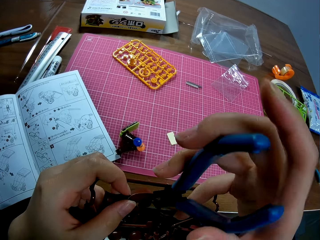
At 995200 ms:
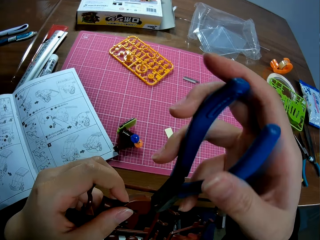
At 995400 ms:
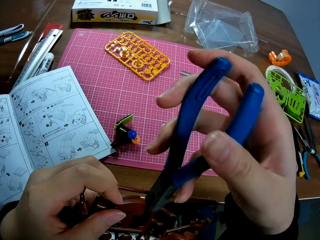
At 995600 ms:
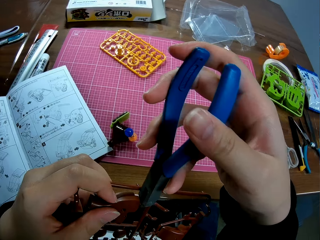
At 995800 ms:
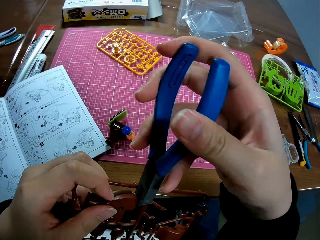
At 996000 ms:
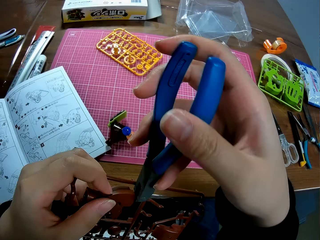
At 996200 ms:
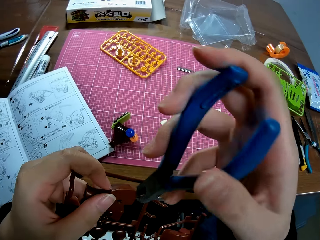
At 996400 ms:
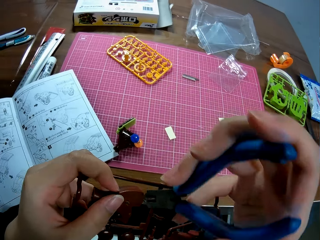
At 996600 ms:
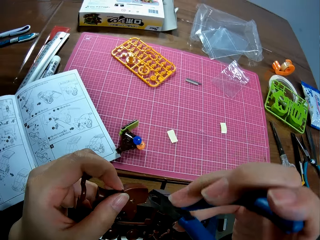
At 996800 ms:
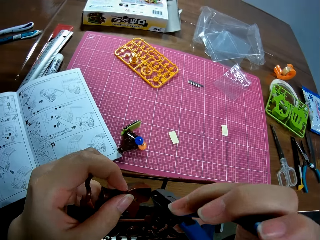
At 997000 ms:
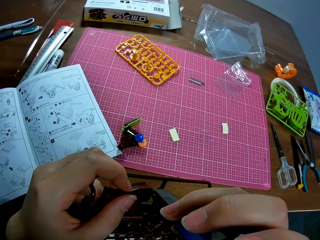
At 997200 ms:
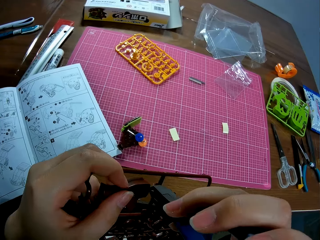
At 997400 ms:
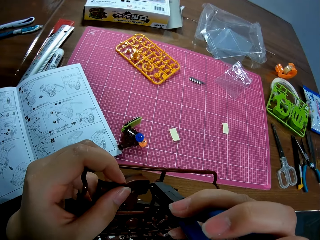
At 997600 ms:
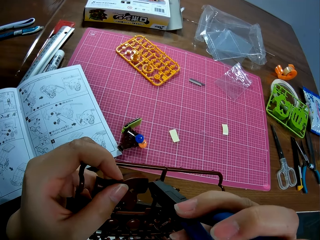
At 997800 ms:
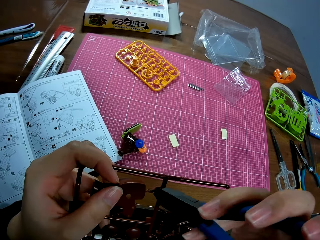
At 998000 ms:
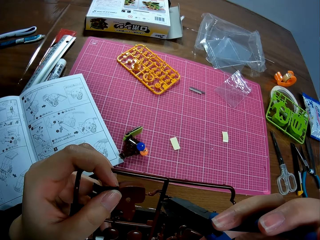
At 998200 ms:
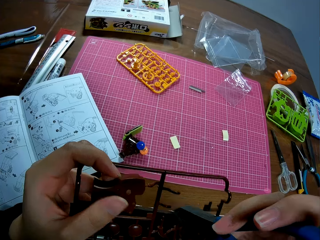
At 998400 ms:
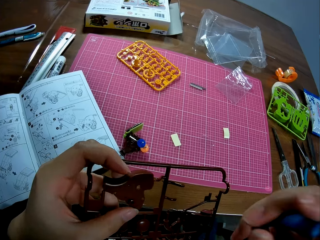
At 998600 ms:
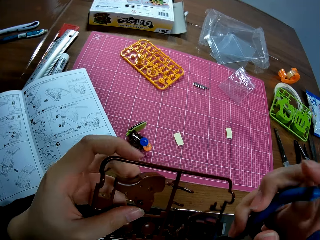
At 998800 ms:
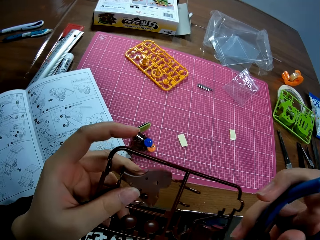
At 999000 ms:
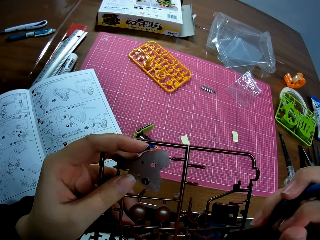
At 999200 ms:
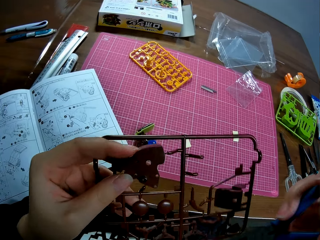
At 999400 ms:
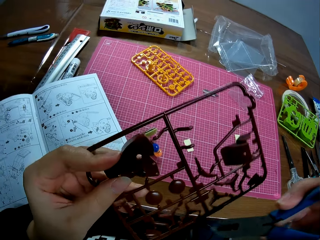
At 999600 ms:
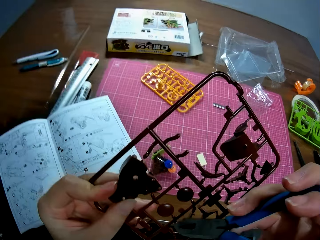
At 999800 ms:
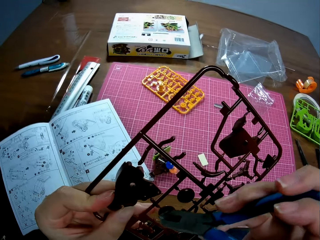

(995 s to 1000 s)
The camera wearer cuts out a model piece from the brown model sheet with the pliers.

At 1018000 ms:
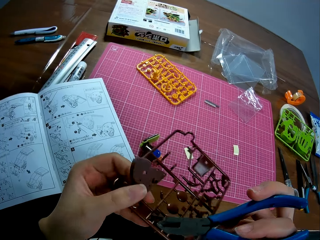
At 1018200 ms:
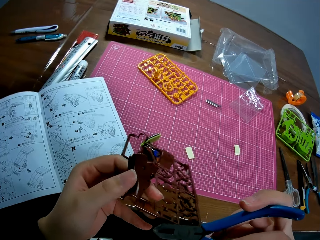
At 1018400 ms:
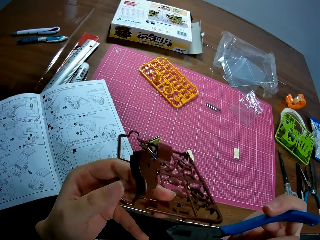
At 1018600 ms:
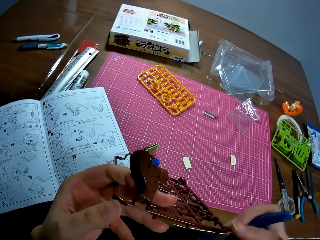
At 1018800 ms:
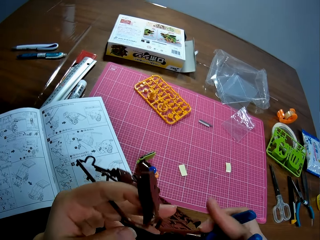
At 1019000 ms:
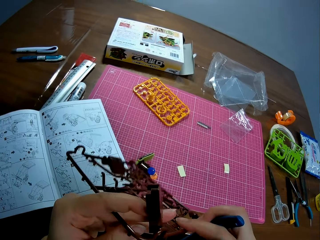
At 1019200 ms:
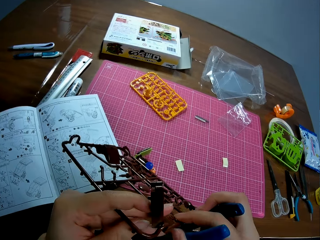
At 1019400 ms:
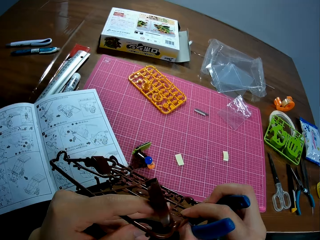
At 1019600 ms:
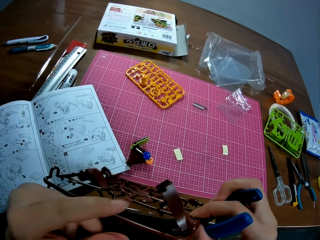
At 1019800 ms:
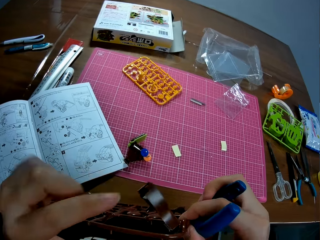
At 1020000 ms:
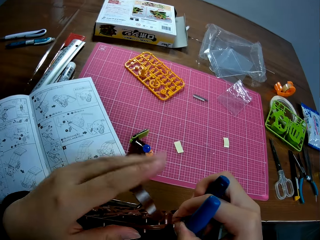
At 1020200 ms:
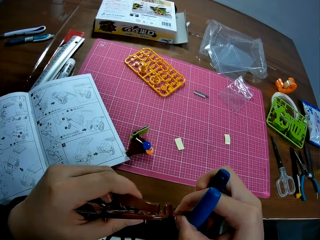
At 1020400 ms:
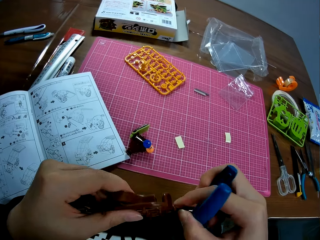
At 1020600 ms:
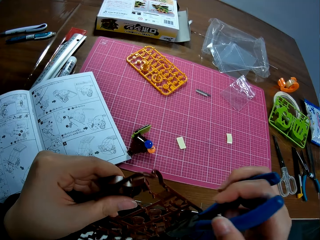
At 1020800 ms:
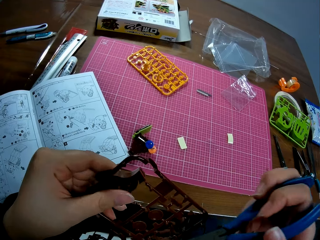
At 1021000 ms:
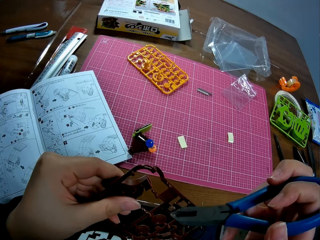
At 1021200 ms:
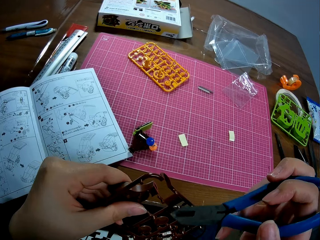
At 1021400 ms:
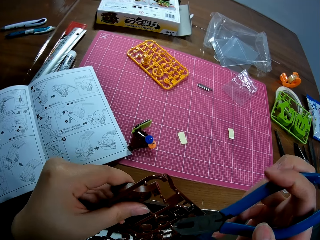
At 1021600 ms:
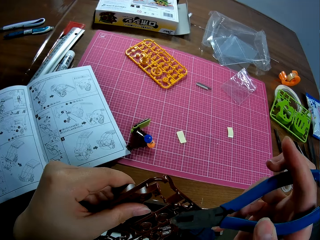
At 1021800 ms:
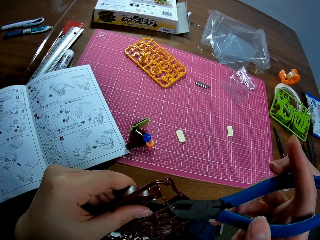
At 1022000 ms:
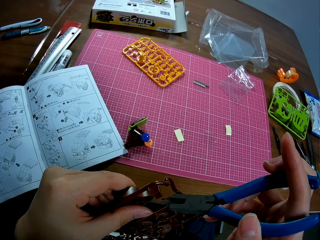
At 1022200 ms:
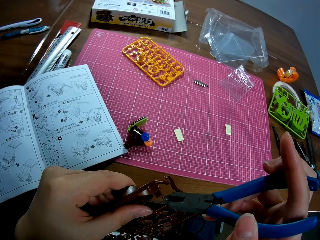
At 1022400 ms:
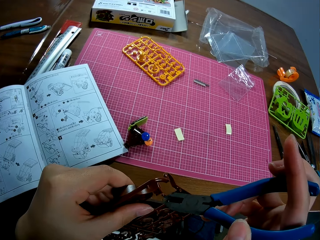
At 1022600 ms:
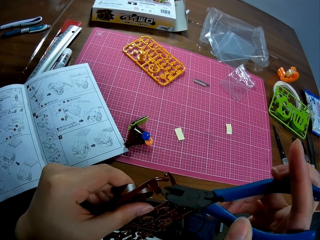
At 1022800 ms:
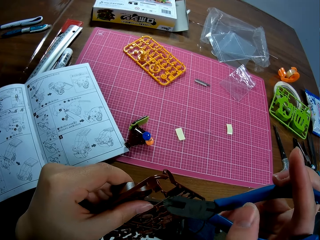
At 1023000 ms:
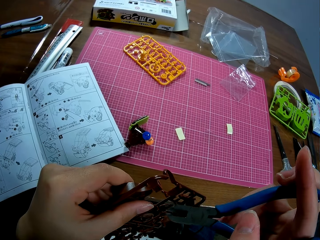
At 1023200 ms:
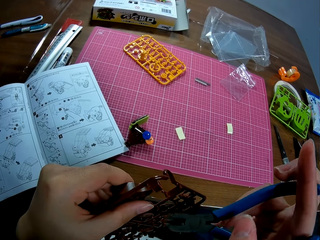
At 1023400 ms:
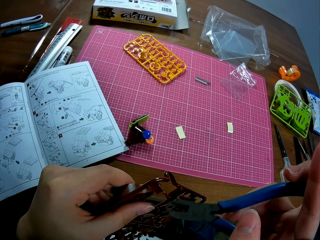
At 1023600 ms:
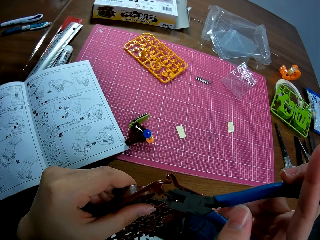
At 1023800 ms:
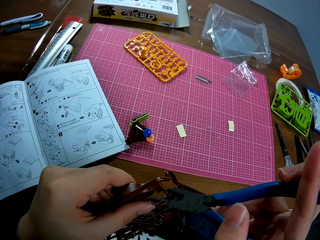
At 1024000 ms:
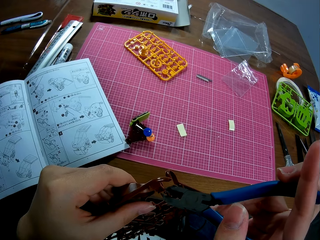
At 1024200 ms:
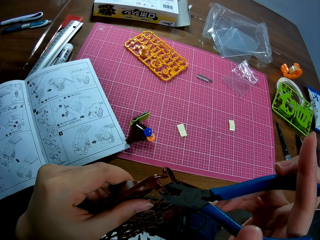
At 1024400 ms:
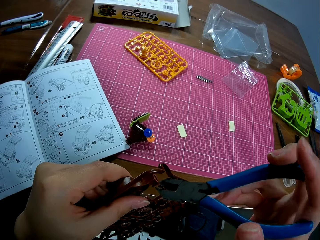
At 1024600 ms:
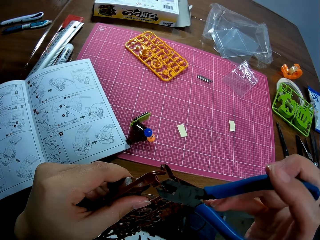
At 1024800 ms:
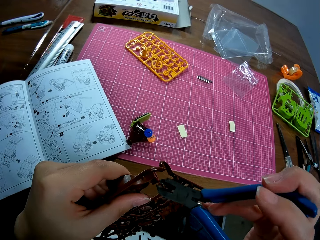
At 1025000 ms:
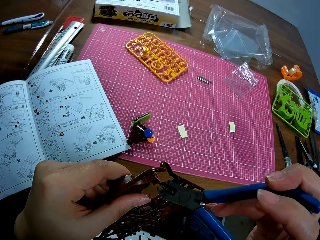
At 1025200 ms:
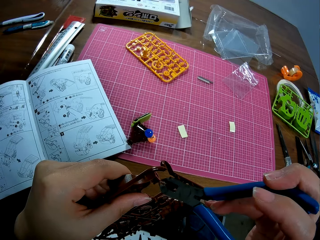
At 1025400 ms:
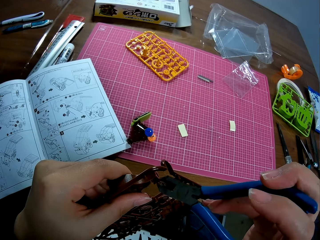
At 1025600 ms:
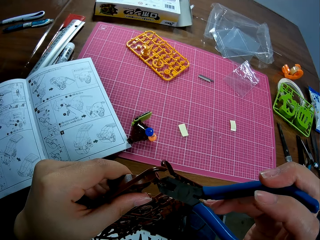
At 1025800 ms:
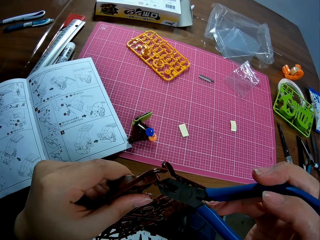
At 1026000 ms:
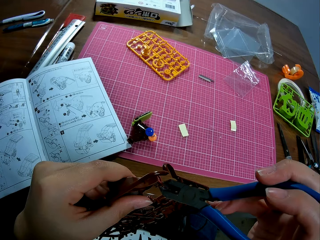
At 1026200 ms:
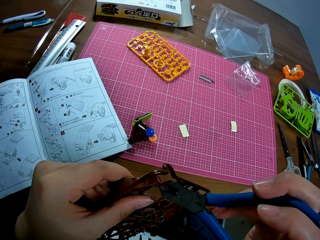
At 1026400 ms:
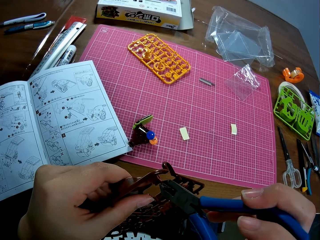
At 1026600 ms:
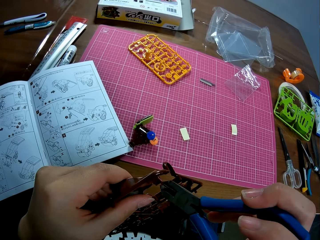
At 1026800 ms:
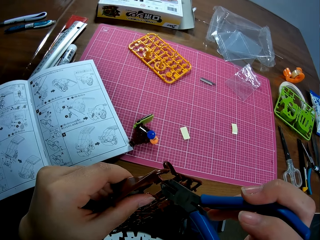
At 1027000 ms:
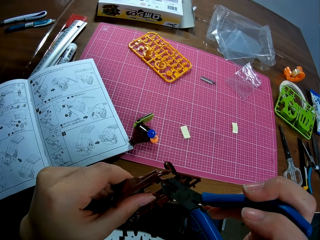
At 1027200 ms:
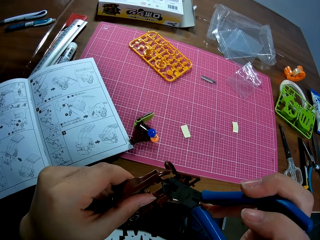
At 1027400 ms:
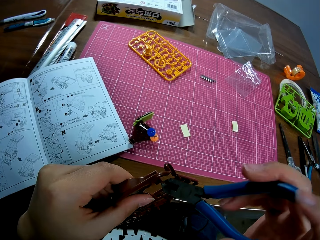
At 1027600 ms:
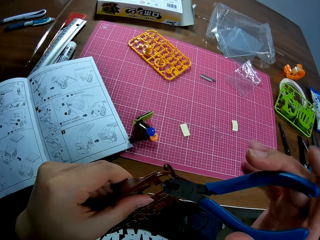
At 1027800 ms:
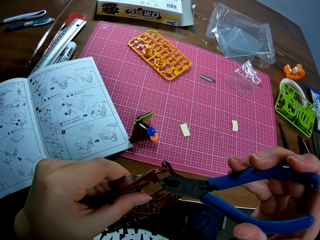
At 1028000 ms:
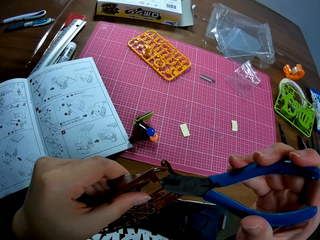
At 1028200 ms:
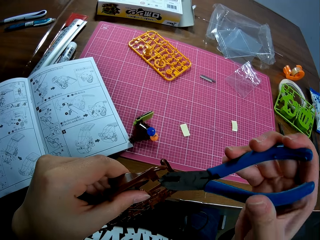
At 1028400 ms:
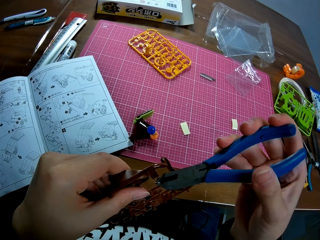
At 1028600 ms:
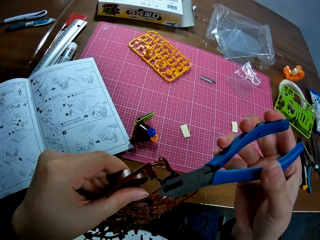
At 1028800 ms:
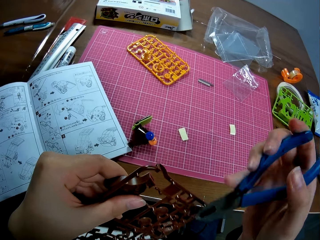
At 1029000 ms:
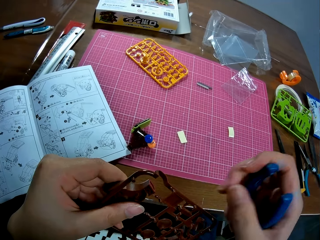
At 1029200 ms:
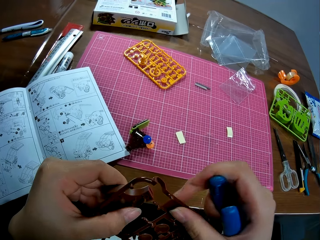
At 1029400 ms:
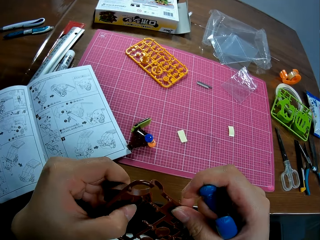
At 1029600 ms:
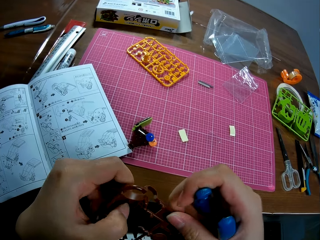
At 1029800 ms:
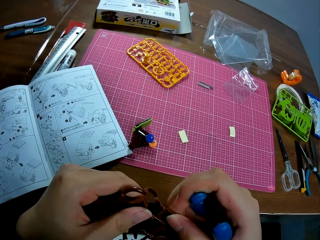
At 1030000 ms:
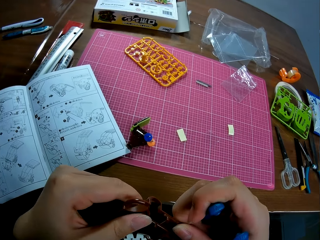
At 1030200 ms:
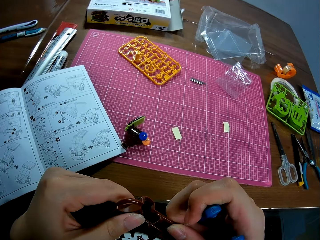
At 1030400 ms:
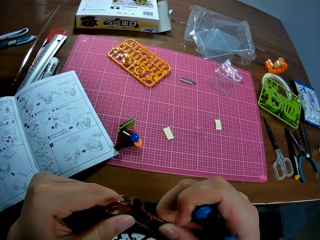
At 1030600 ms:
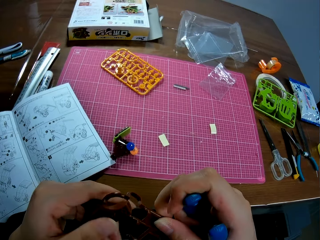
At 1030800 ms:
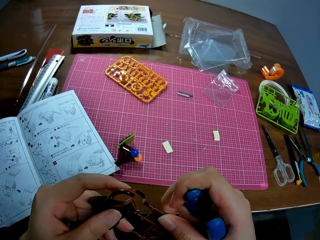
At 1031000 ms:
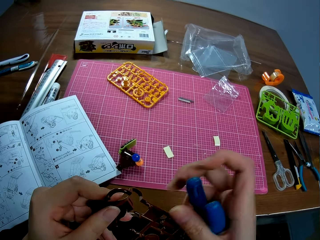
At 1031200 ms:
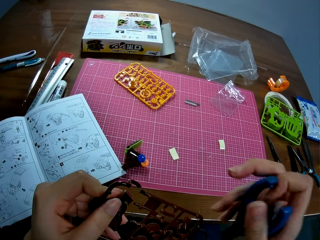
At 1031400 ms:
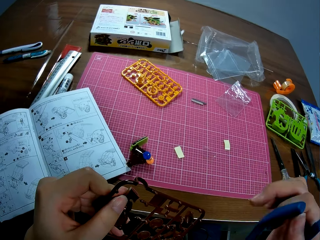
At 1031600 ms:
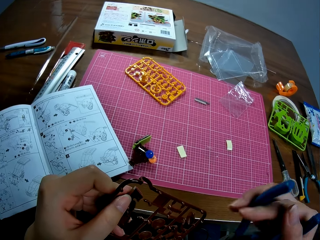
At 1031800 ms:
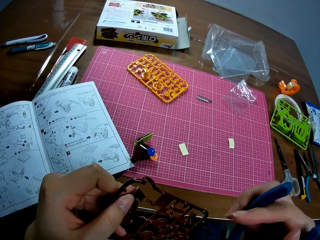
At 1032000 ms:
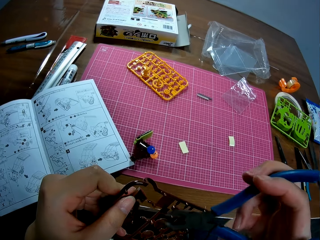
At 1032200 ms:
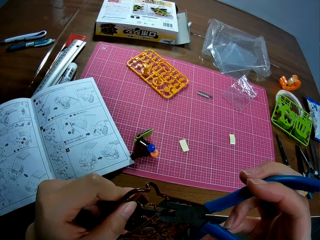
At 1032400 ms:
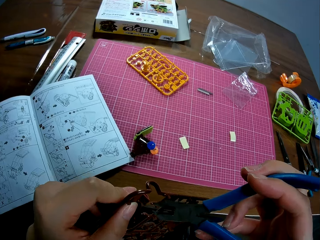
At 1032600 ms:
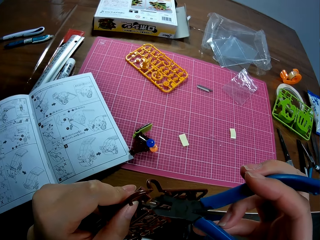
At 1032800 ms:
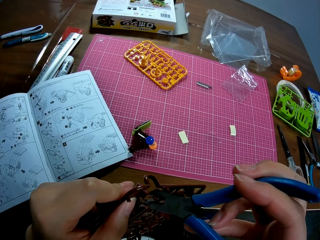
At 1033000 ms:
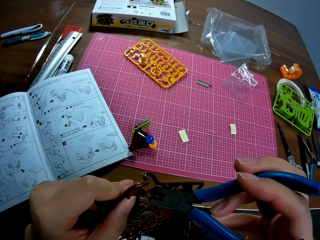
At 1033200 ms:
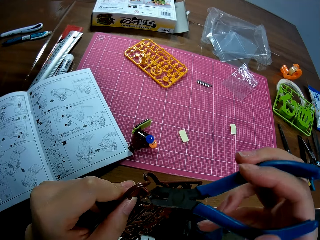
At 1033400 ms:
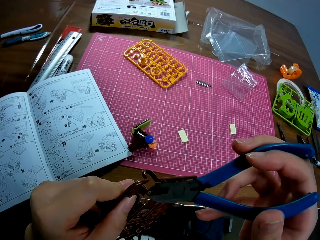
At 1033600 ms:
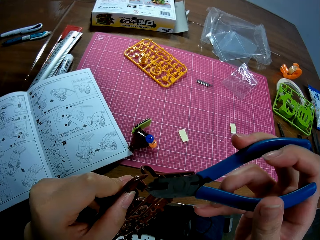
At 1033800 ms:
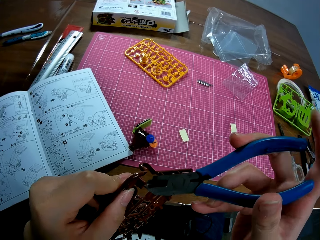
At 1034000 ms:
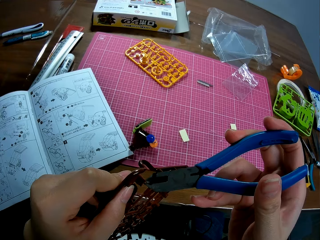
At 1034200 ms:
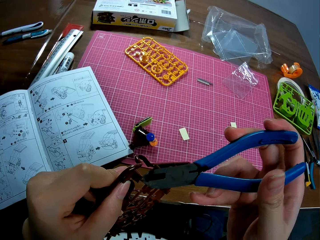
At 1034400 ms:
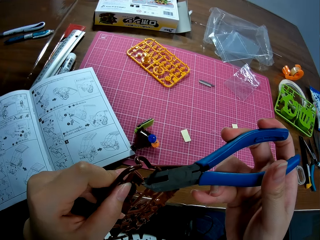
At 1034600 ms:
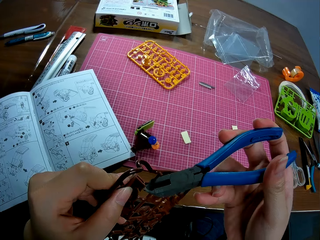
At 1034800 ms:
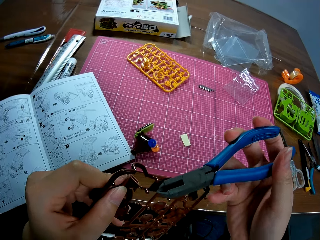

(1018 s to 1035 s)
The camera wearer adjusts the brown model sheet with both hands. They resume cutting out the model piece from the brown model sheet with the pliers. They adjust the brown model sheet with both hands. They hold the plastic model piece. They resume cutting out the model piece from the brown model sheet with the pliers.
